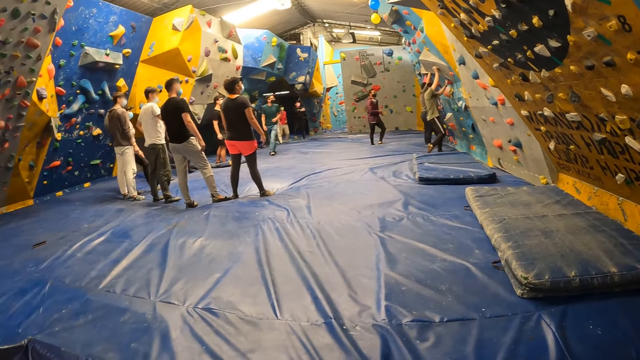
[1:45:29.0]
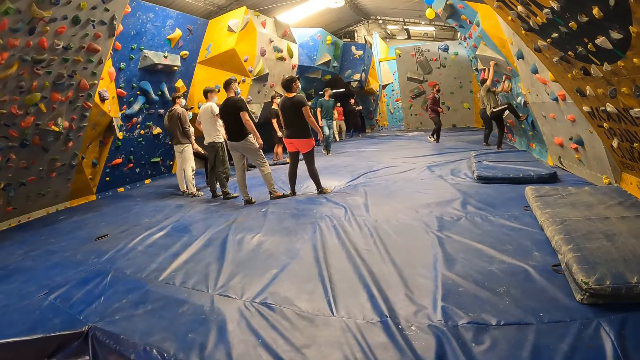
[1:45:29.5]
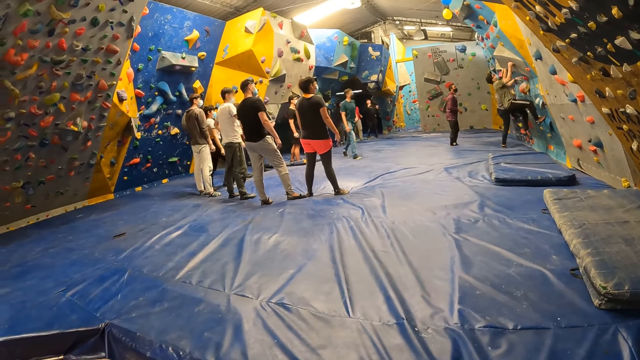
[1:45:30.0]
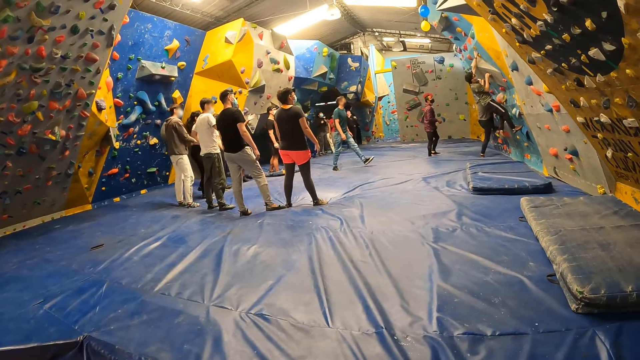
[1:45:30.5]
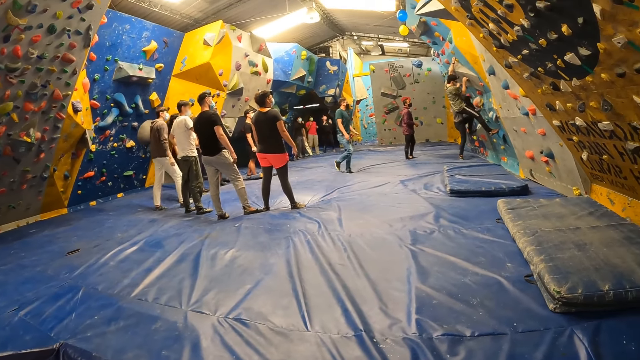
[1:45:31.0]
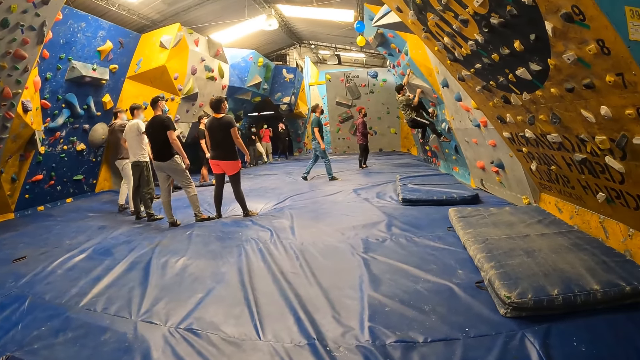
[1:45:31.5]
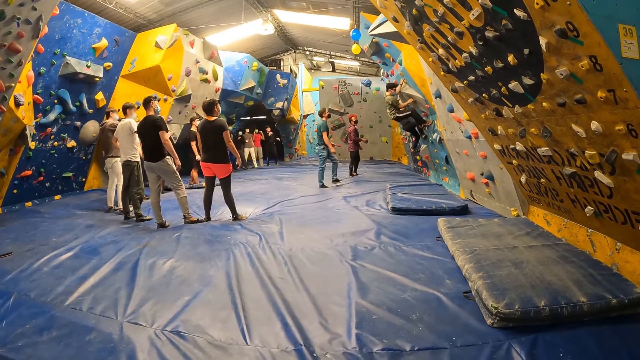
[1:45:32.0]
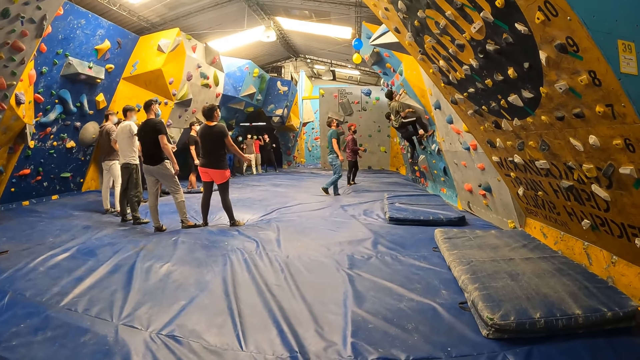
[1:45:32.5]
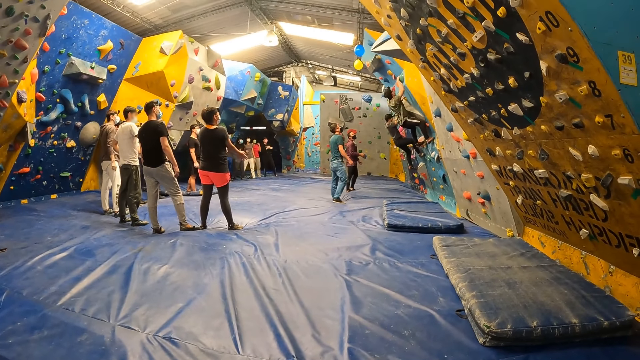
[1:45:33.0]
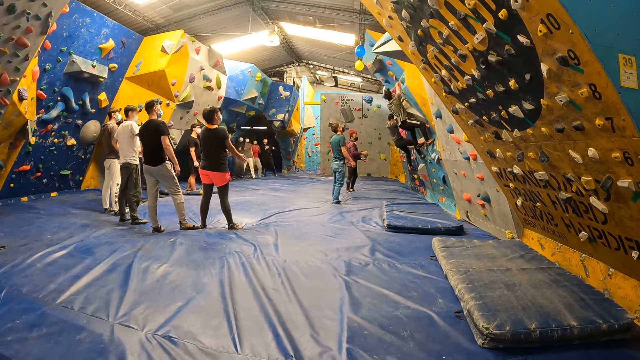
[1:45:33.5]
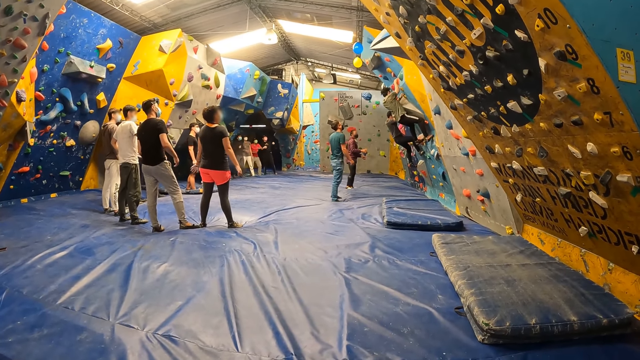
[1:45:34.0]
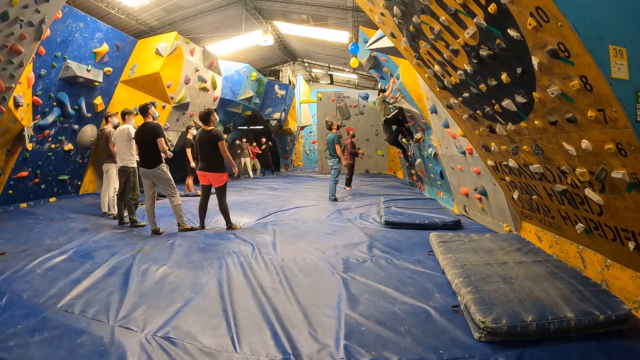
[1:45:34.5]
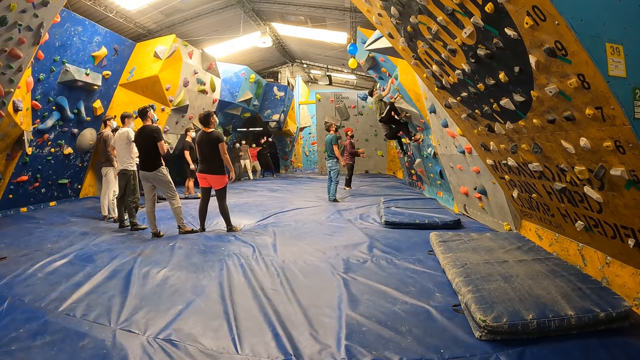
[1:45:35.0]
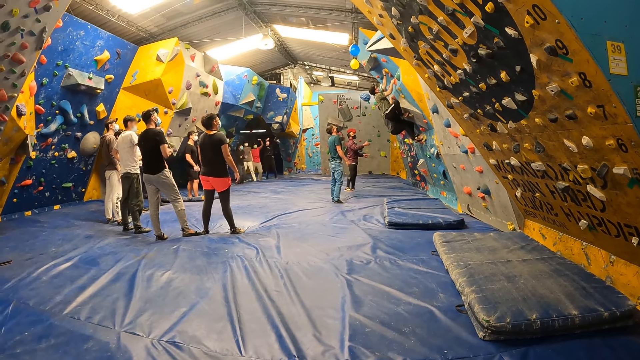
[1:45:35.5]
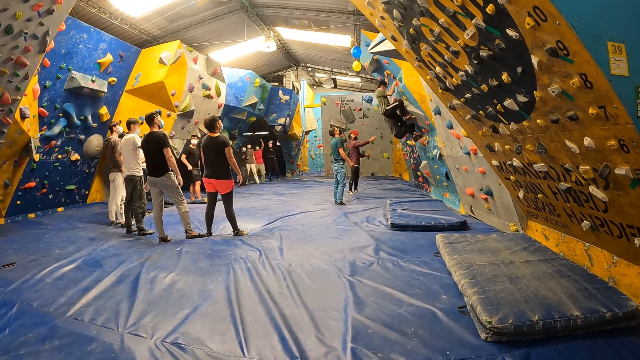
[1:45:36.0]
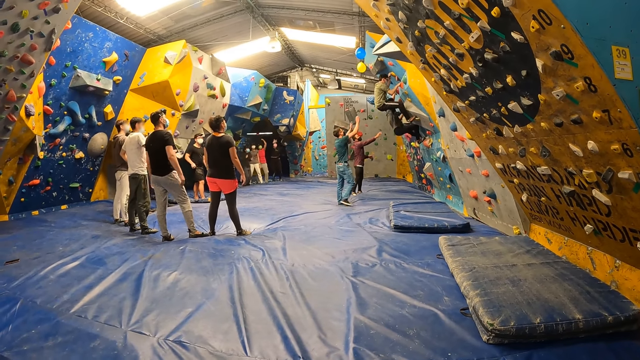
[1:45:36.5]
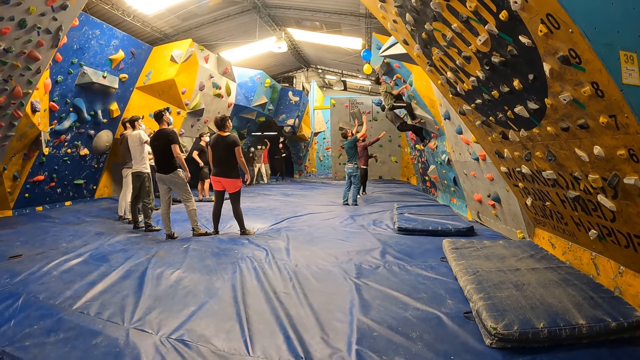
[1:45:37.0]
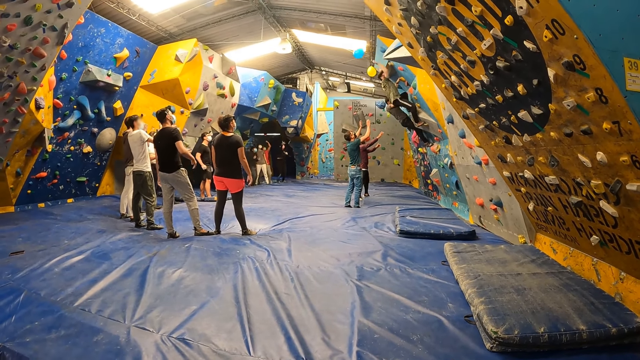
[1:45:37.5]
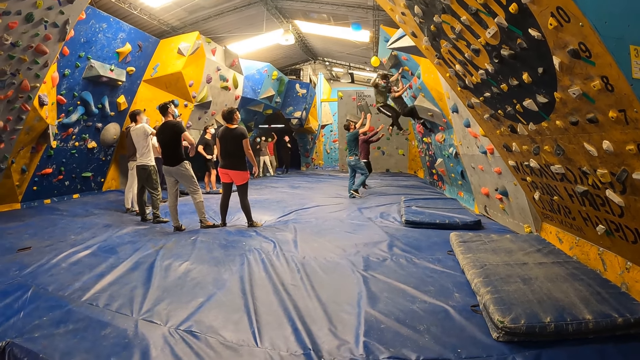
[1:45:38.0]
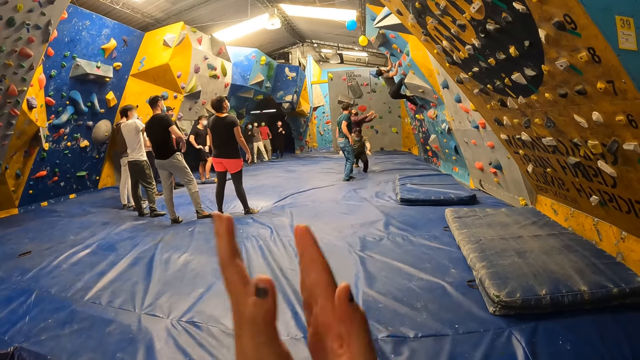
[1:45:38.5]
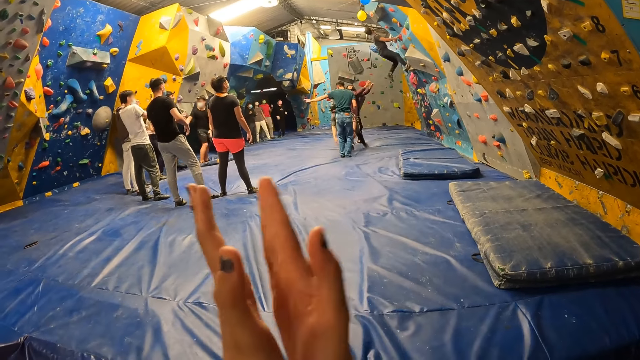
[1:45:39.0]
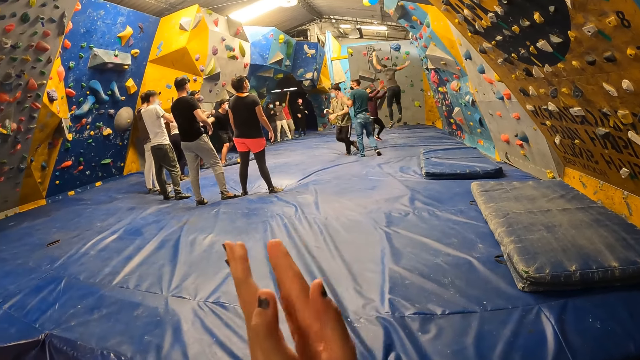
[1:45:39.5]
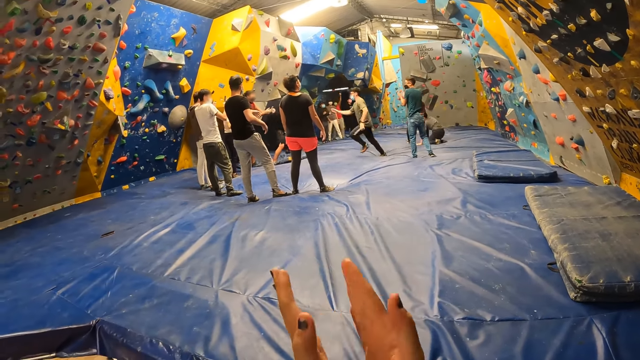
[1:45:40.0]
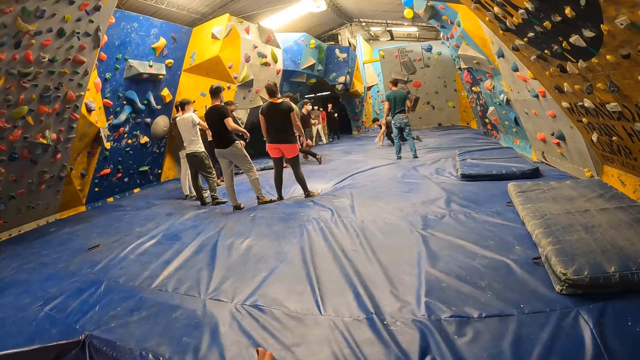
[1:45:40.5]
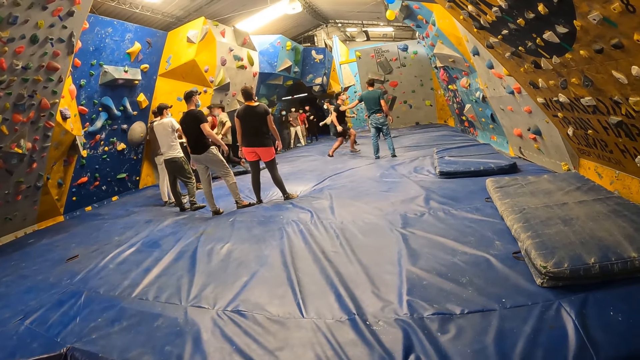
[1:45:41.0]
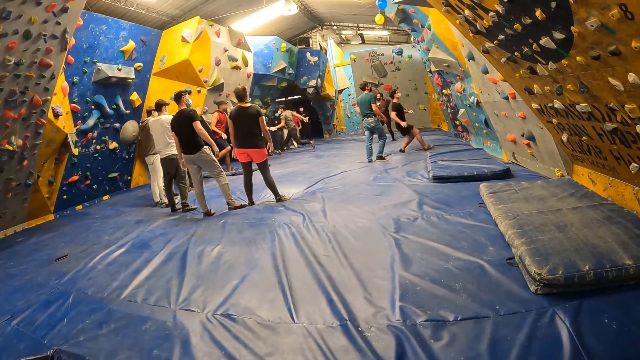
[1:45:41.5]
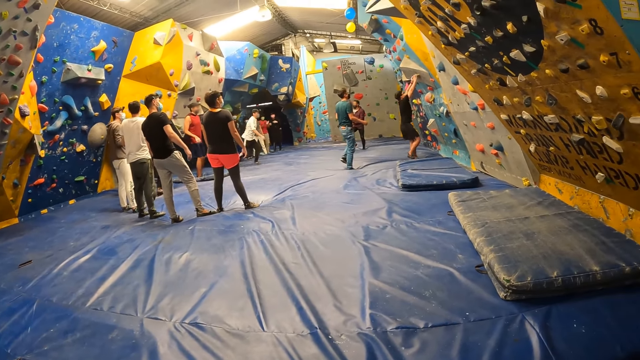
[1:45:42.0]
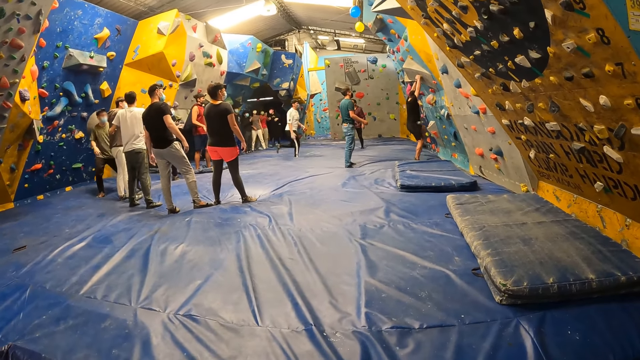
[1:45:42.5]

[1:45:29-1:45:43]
The camera wearer claps her hands.

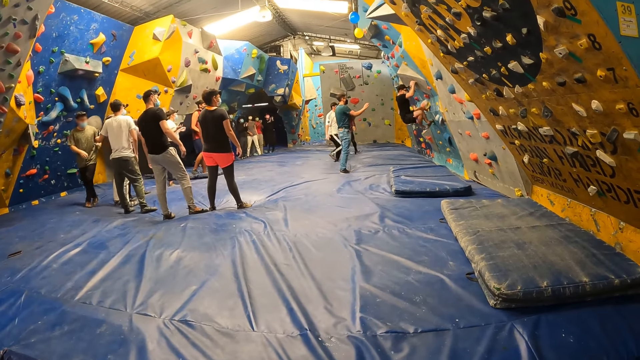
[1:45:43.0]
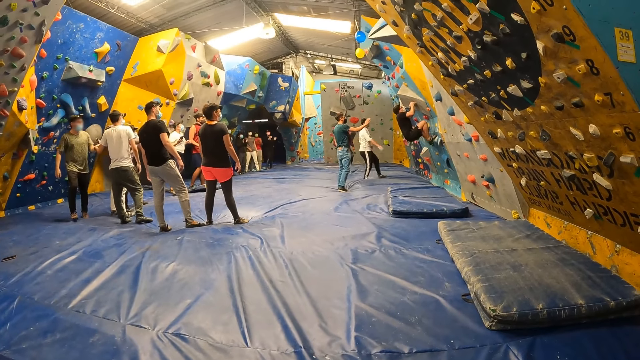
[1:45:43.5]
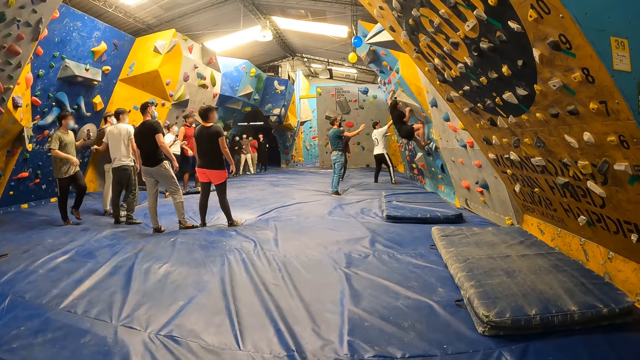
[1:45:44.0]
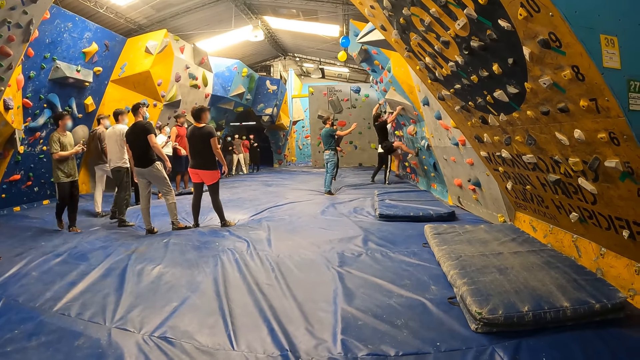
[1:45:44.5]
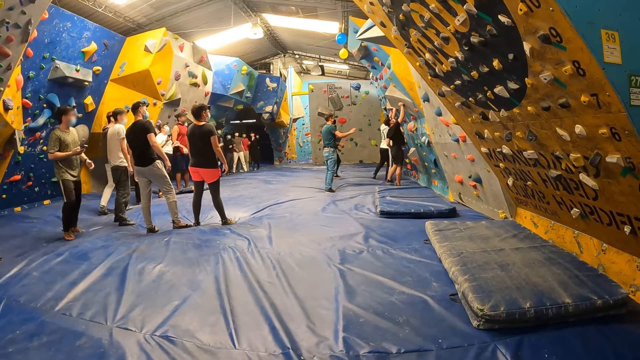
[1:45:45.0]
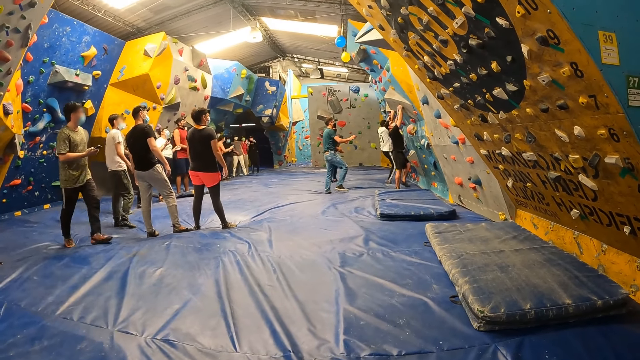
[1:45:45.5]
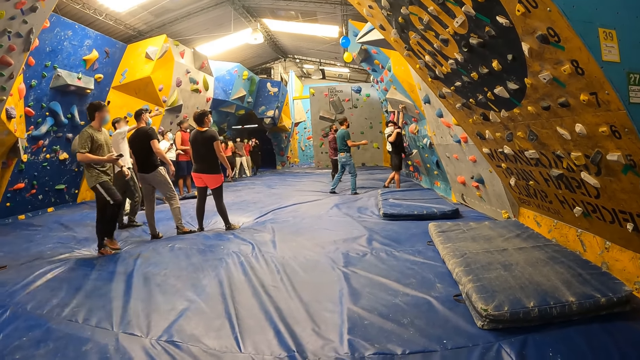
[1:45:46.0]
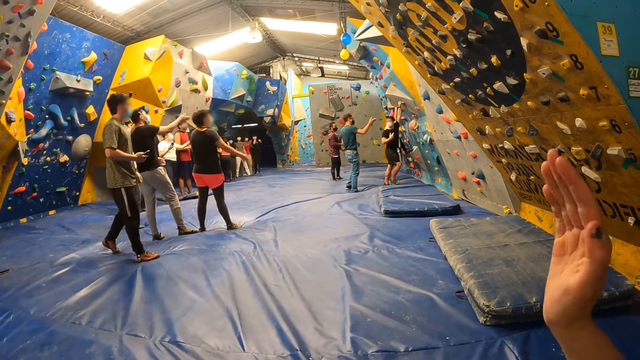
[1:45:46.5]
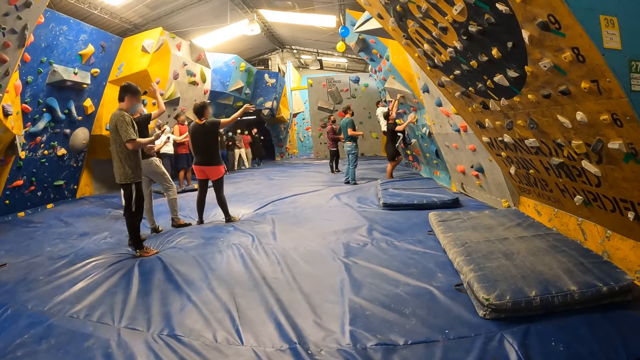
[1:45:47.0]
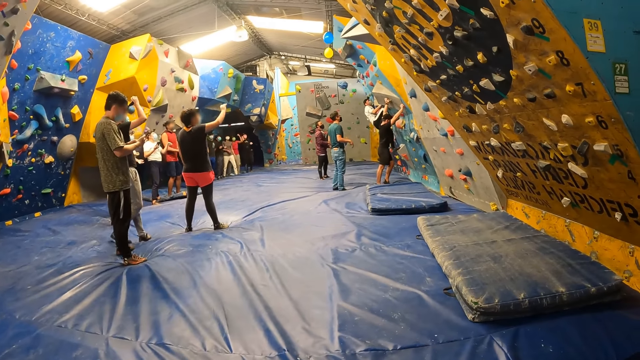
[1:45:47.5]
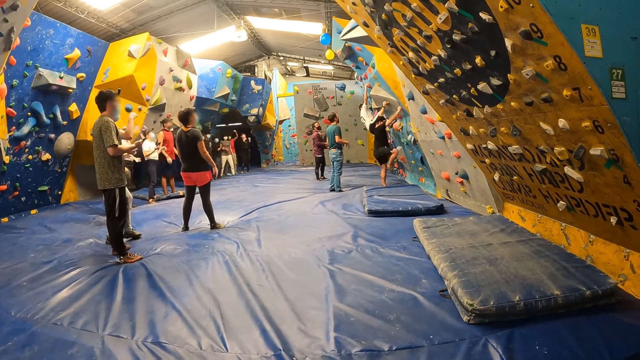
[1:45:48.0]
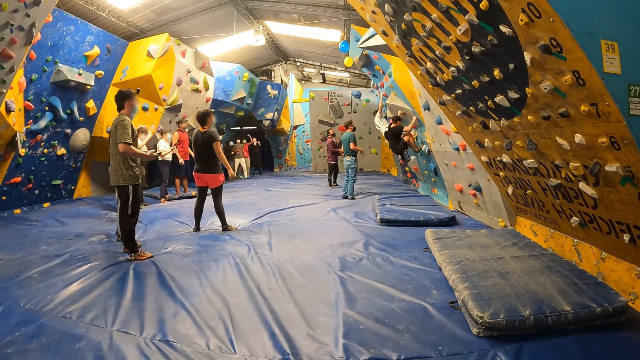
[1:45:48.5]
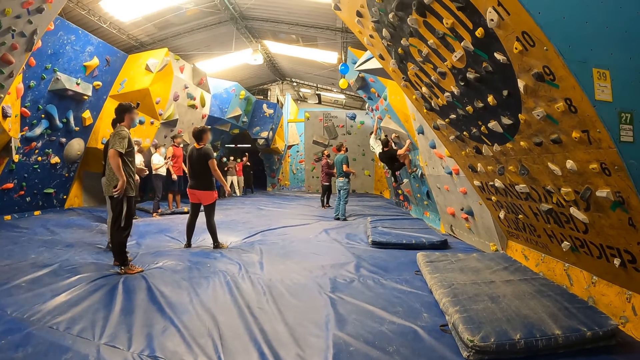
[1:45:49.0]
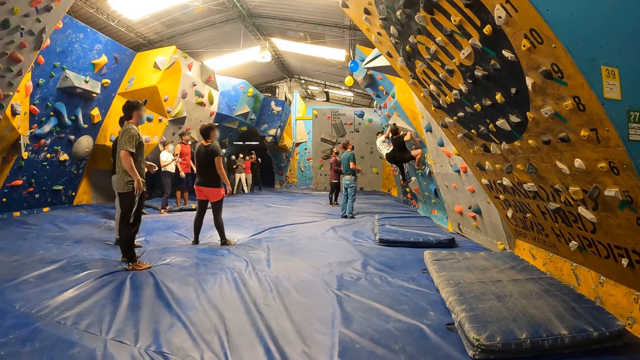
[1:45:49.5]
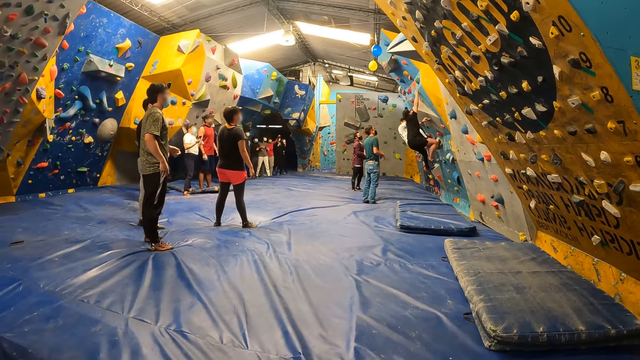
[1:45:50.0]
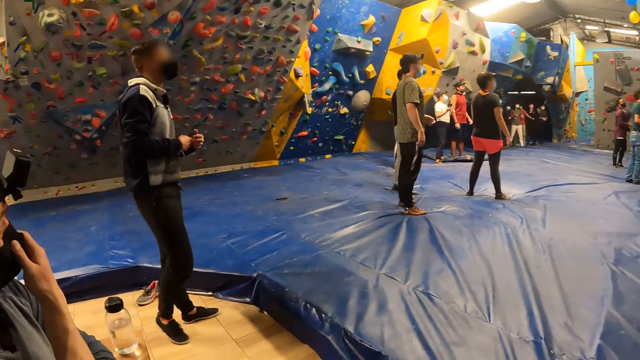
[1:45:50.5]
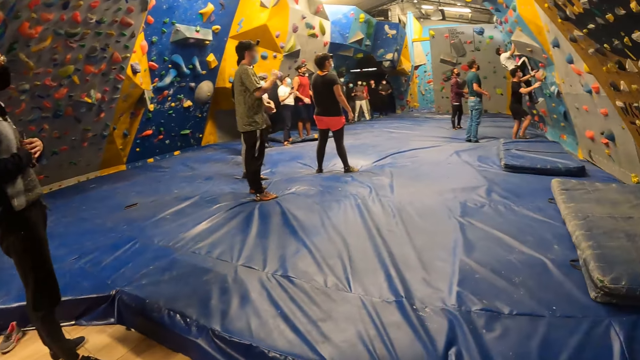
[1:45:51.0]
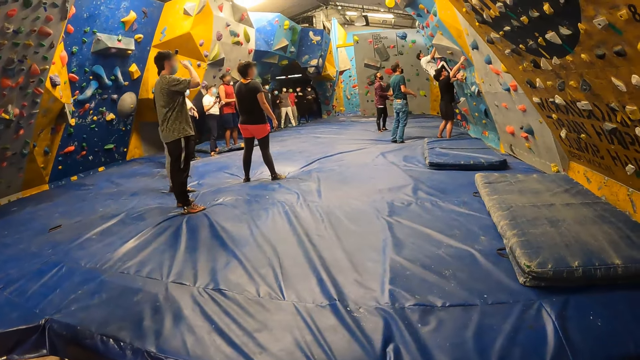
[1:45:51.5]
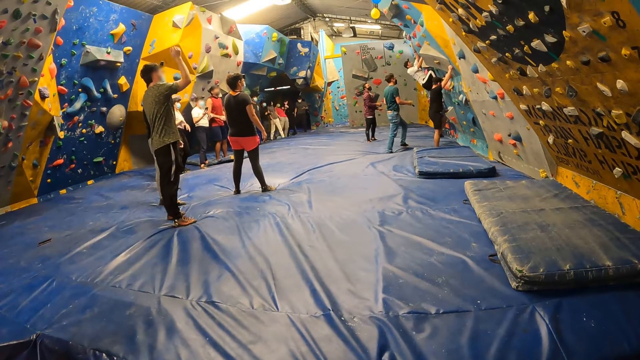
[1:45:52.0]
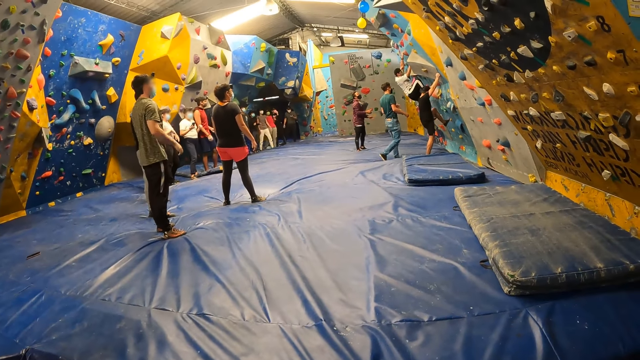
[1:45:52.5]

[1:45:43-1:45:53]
The camera wearer raises a hand.
